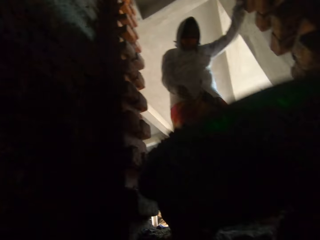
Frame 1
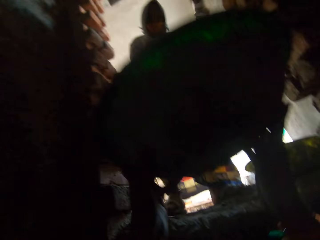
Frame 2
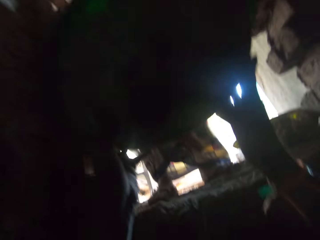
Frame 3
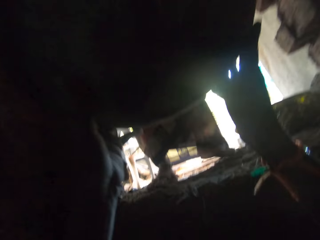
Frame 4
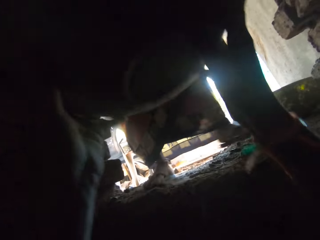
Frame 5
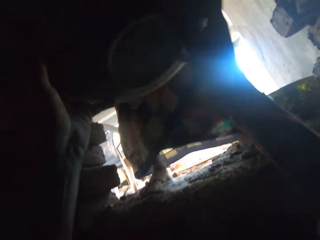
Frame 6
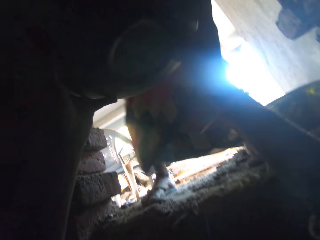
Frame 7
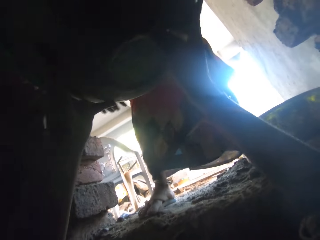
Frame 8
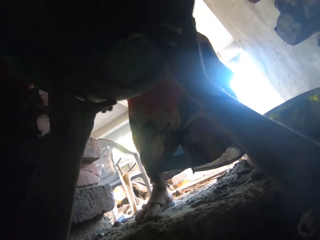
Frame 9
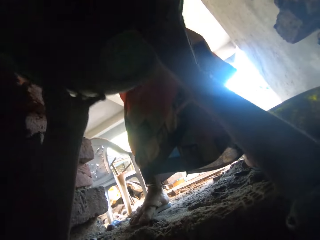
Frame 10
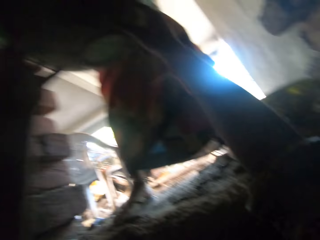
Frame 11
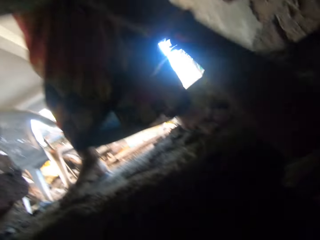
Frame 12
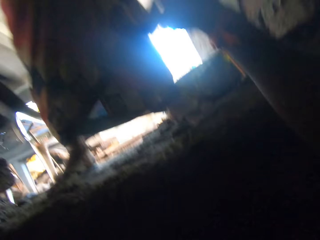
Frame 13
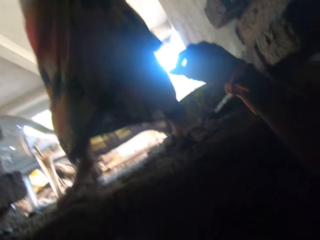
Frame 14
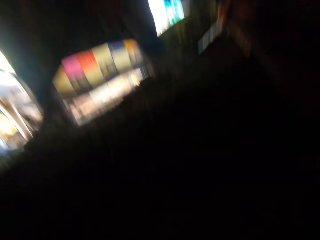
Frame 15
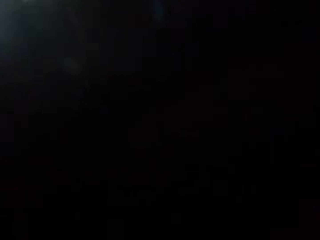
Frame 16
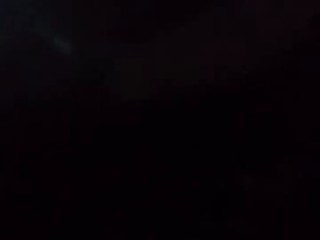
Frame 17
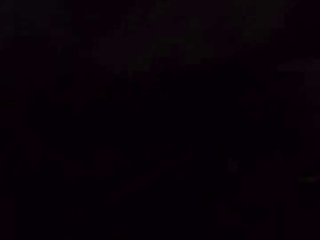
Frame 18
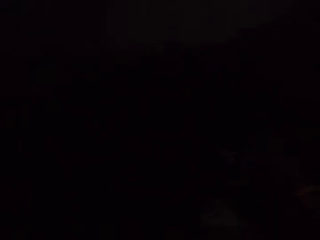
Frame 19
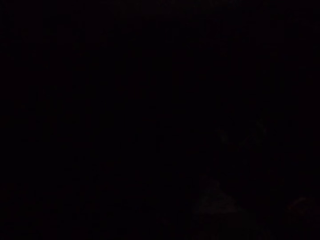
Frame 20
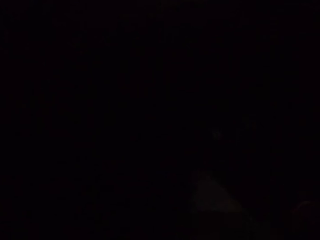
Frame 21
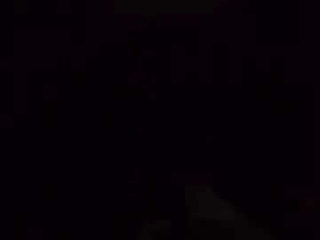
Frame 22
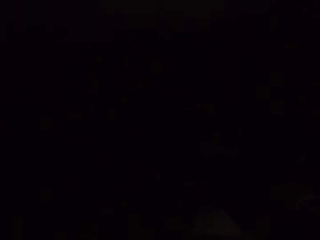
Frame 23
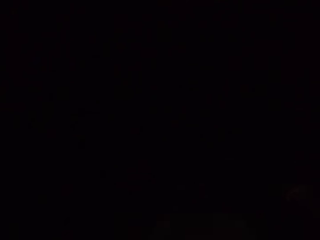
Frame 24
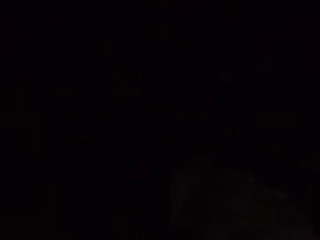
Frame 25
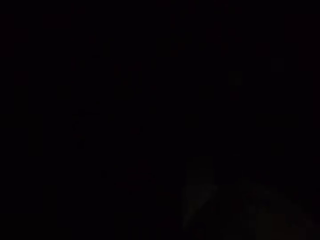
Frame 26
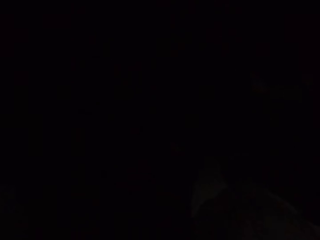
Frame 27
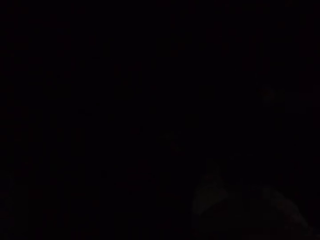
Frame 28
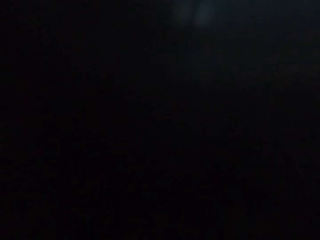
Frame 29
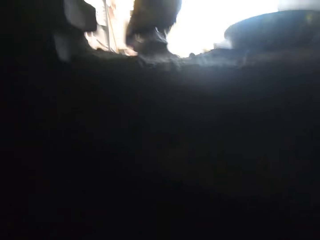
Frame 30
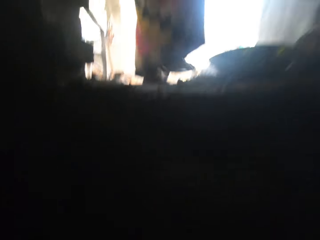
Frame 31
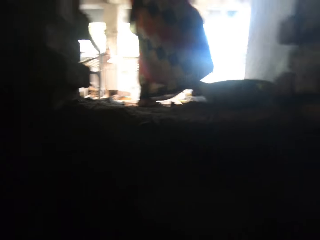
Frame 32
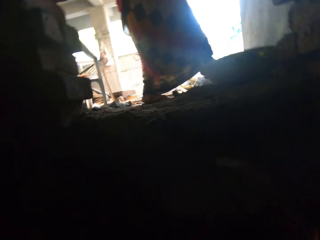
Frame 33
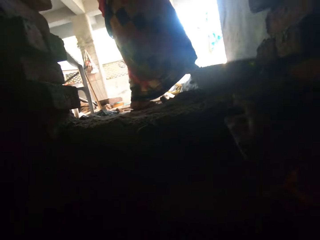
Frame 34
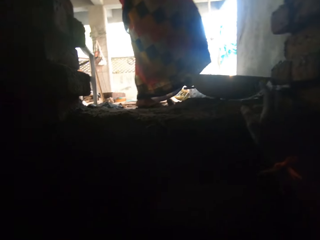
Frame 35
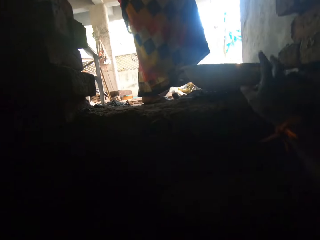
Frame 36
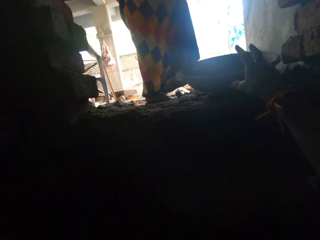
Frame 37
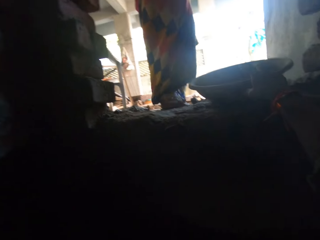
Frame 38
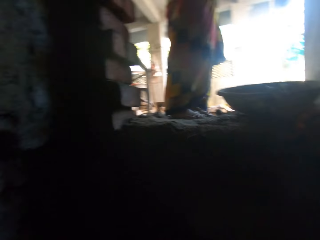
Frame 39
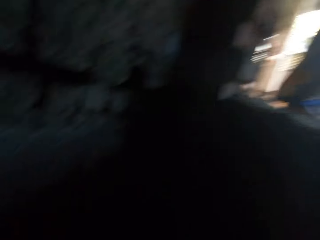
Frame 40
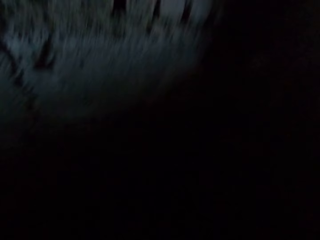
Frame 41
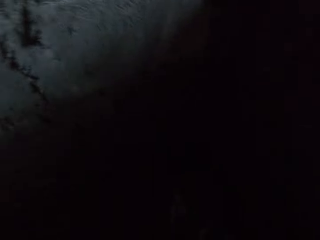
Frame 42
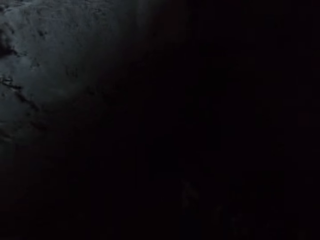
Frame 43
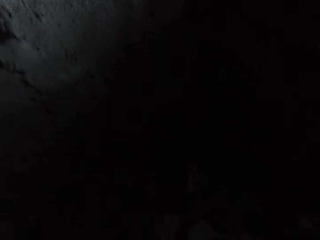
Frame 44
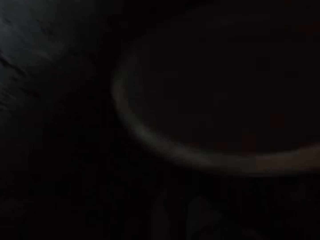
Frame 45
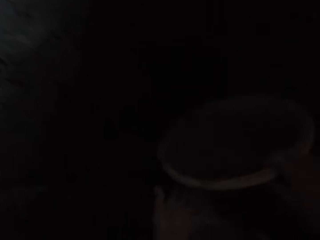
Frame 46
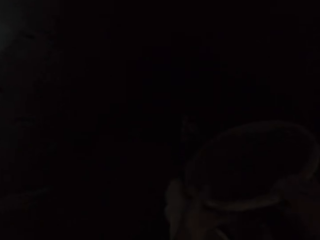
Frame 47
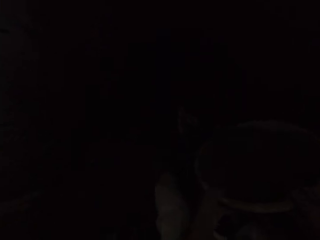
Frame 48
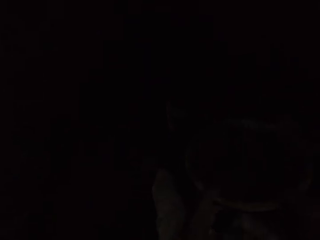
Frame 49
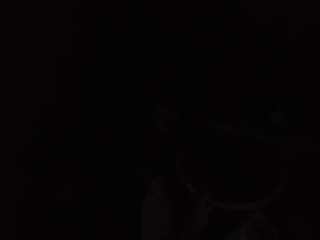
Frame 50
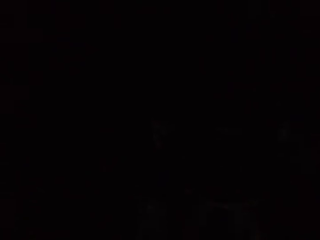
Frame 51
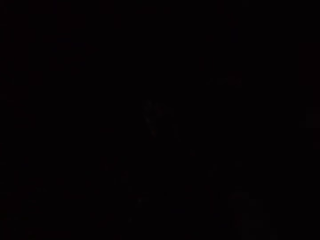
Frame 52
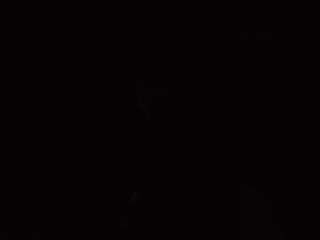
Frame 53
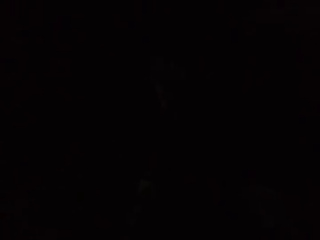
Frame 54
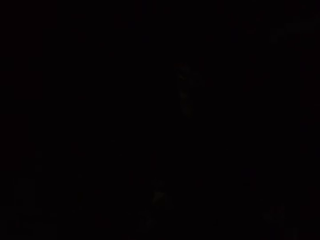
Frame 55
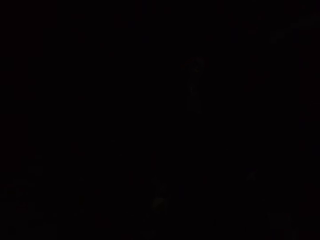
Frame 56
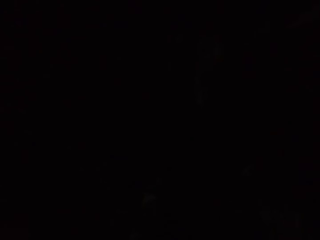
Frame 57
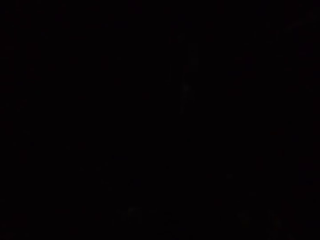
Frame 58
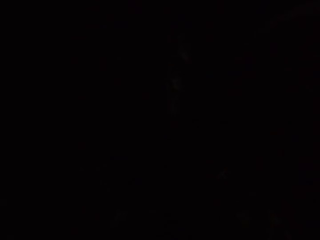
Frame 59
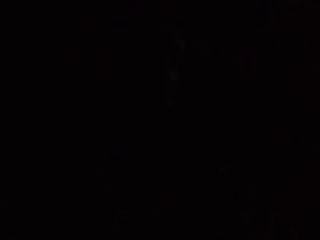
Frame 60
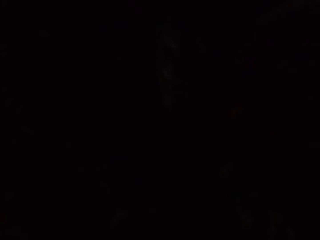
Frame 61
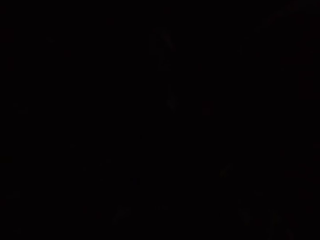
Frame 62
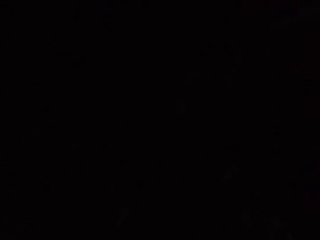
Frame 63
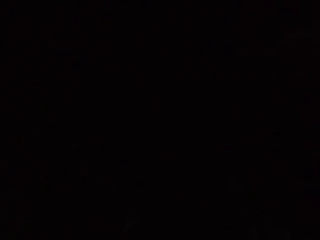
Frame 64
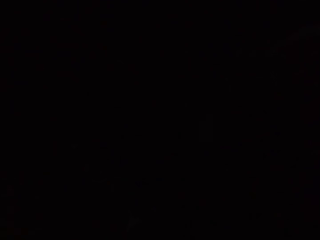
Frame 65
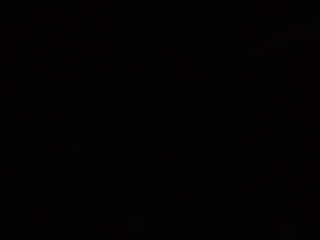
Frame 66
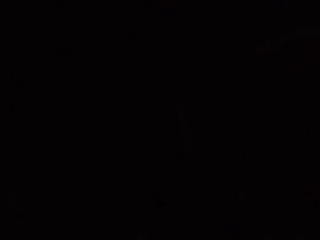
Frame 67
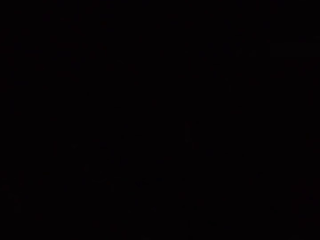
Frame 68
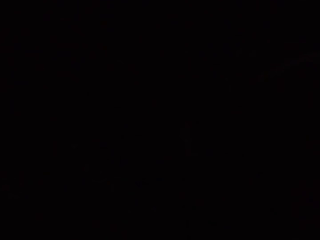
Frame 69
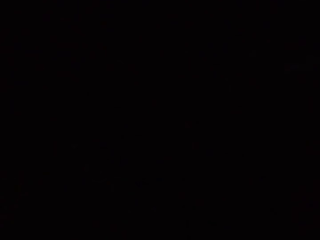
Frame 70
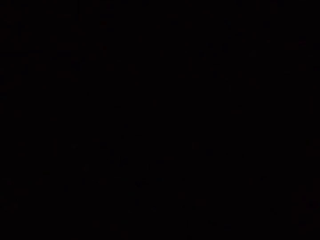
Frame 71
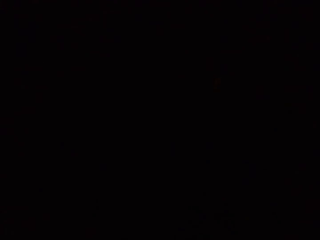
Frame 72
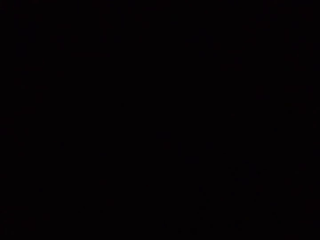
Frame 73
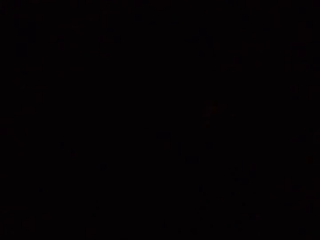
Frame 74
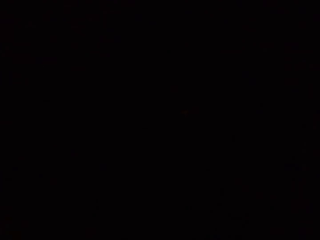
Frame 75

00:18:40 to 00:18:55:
The camera wearer lifts a head pan with both hands. The woman takes the head pan from the camera wearer's hands with both hands. The camera wearer gives the cement basin to the woman. He converses with the woman. The woman moves a head pan on the floor with her right leg to the camera wearer. The camera wearer places his right hand on the head pan on the ground. He places the head pan in his left hand with his right hand.

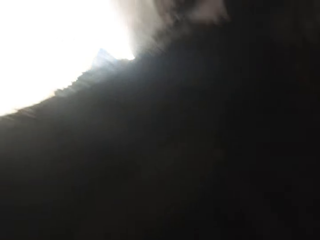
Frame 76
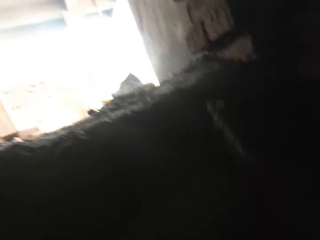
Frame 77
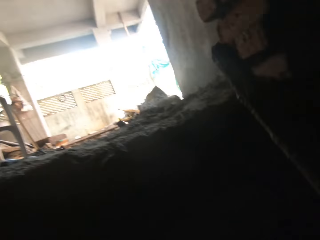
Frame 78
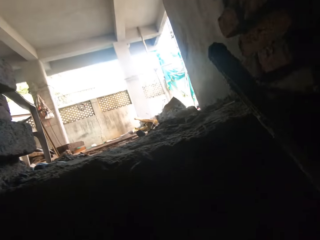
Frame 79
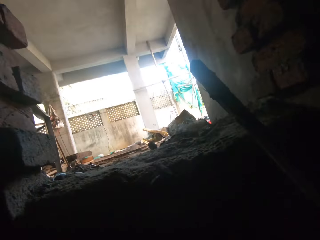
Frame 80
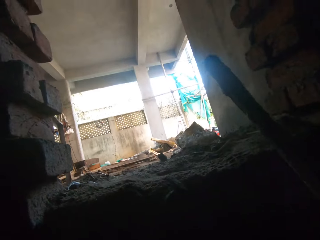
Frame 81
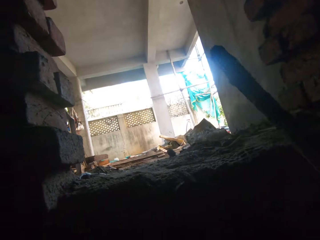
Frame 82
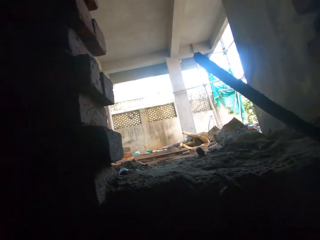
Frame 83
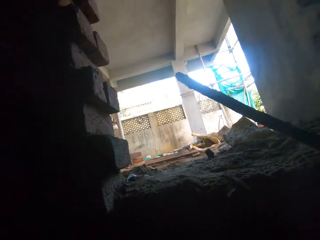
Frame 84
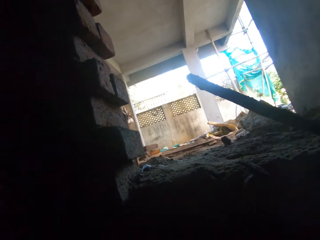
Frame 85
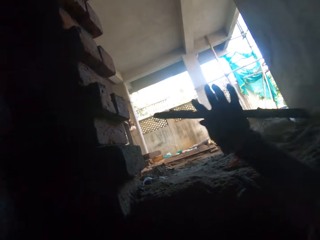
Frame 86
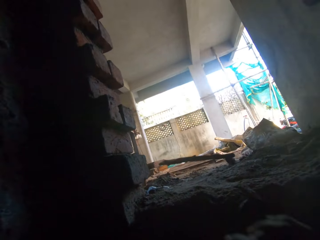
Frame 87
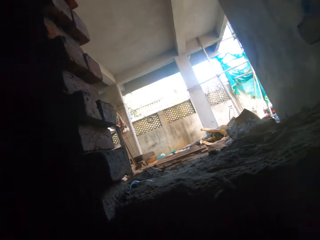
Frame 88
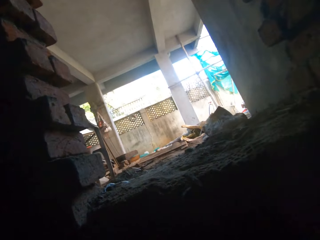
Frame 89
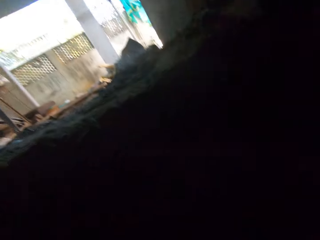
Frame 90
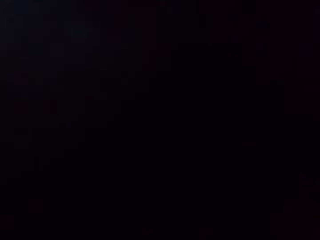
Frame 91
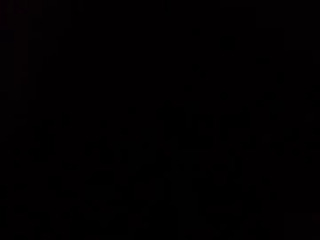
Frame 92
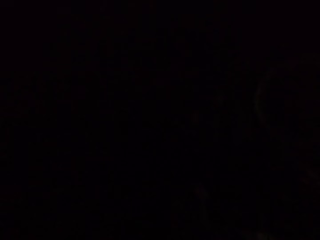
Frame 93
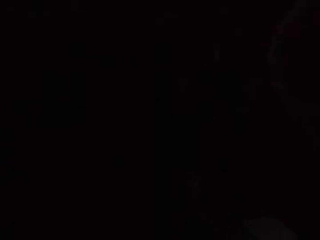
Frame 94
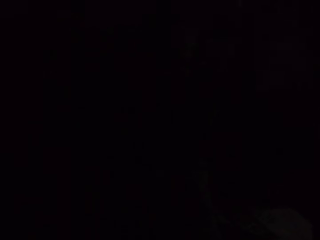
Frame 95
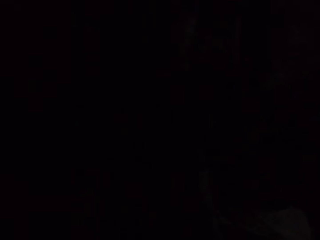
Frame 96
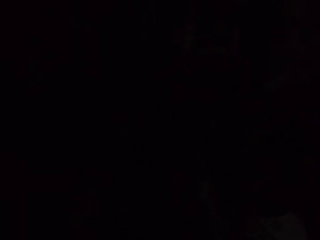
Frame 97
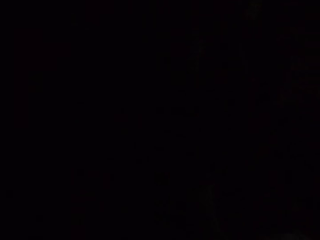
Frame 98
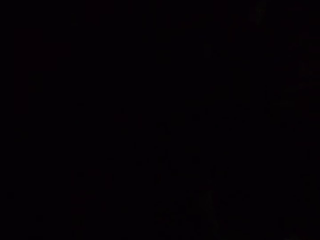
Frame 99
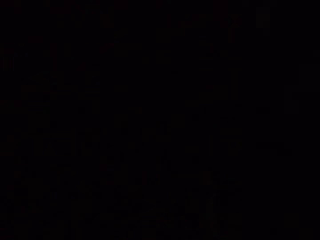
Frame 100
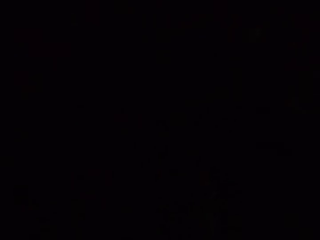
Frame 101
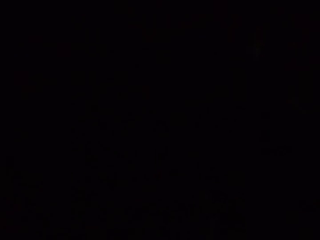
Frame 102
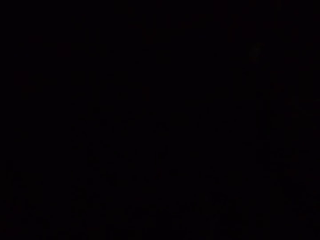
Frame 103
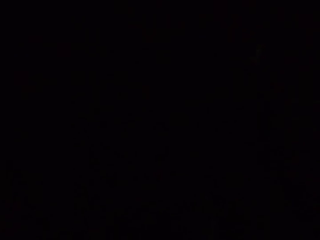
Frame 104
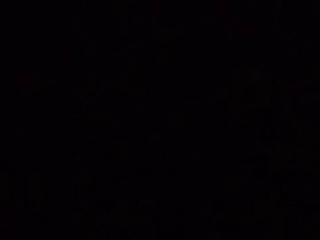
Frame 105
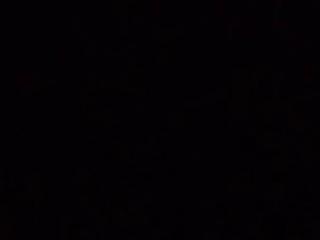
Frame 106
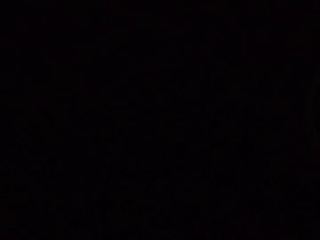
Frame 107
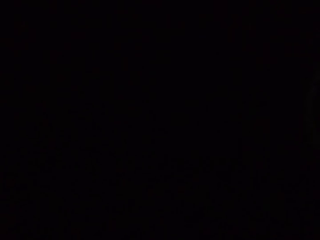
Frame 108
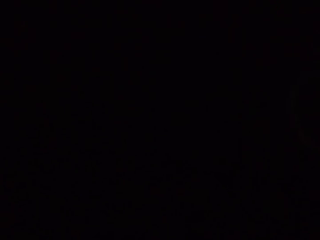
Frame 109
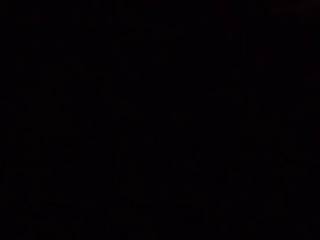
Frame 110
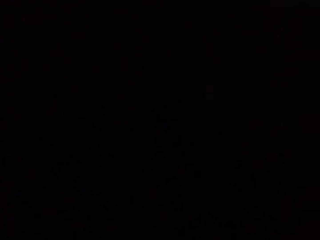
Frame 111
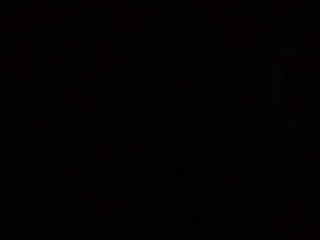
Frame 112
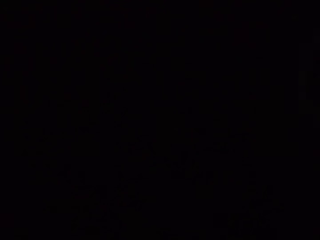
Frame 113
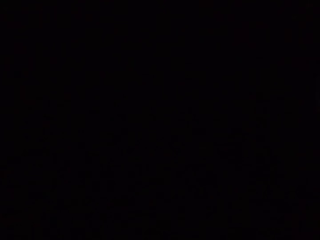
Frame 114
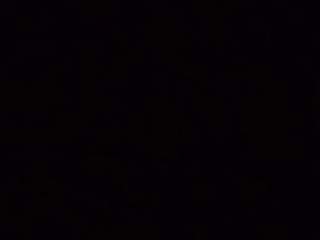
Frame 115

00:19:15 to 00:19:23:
The camera wearer throws a bamboo stick on the ground with his right hand.
